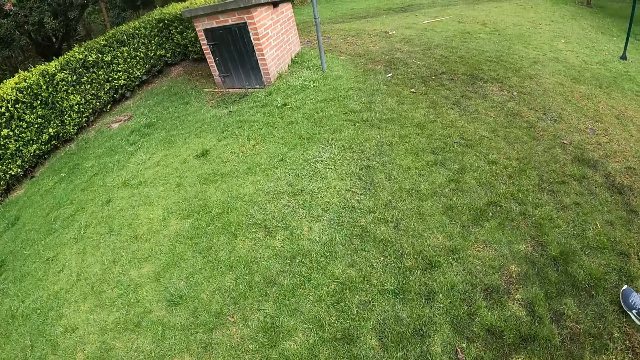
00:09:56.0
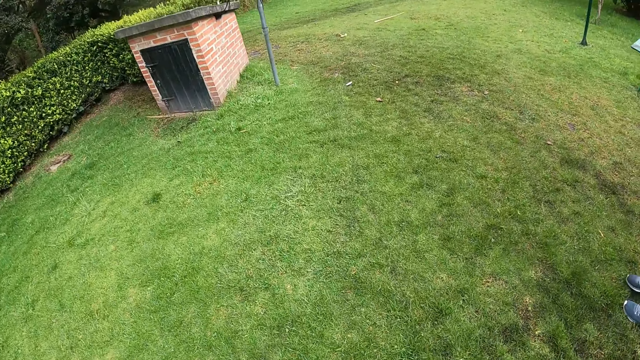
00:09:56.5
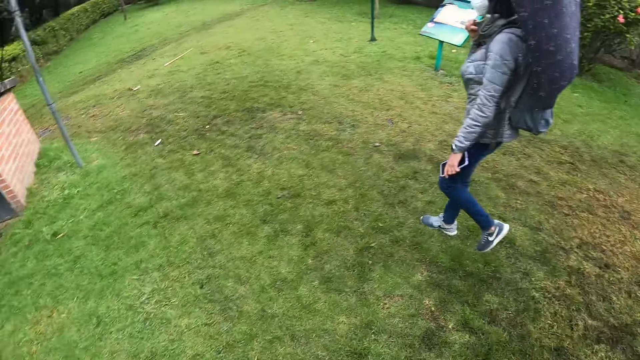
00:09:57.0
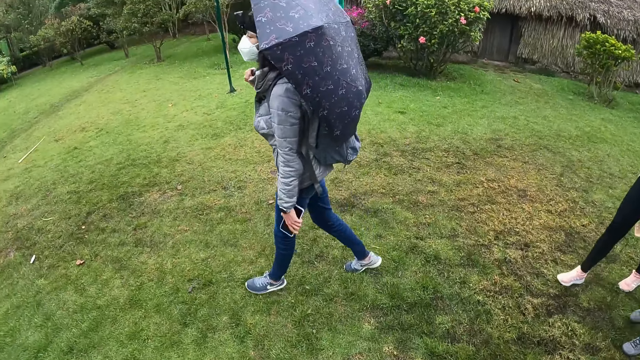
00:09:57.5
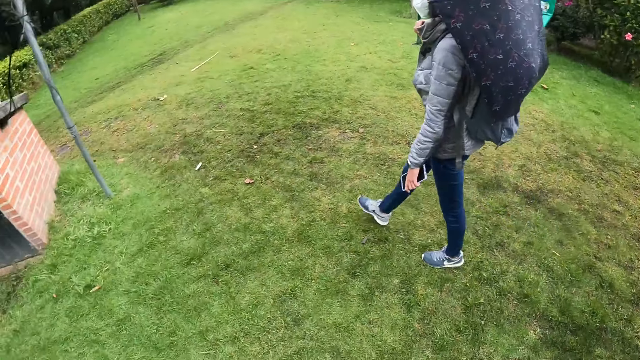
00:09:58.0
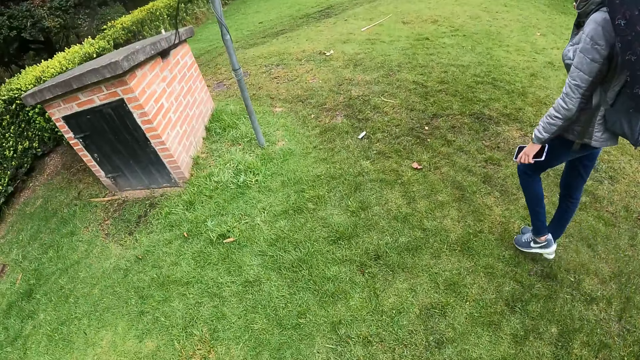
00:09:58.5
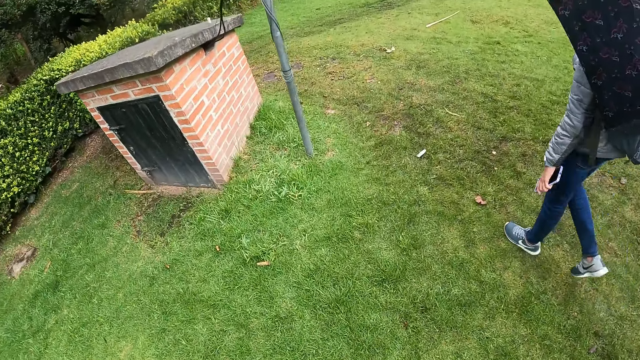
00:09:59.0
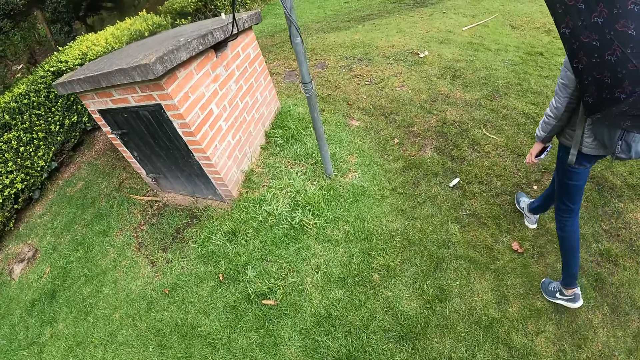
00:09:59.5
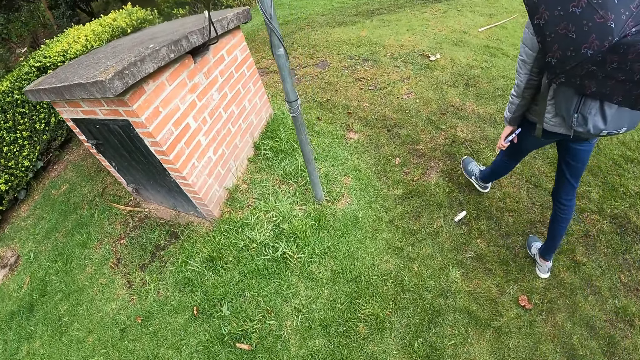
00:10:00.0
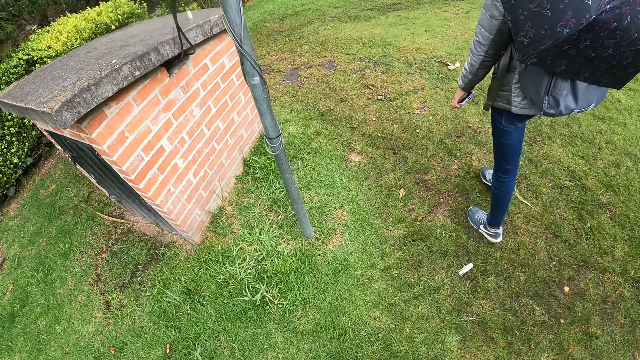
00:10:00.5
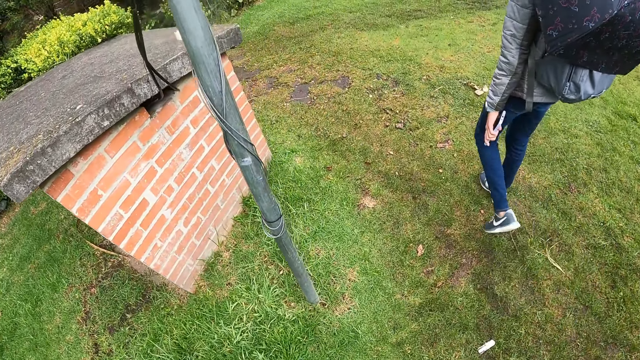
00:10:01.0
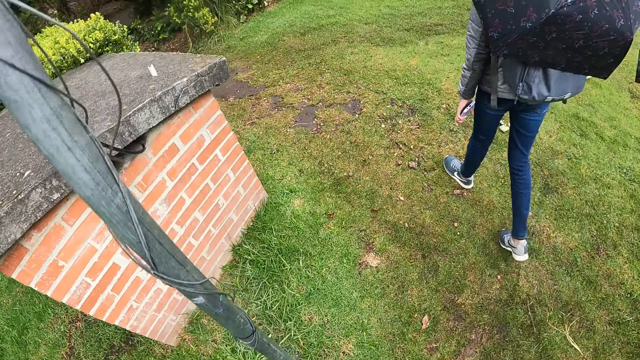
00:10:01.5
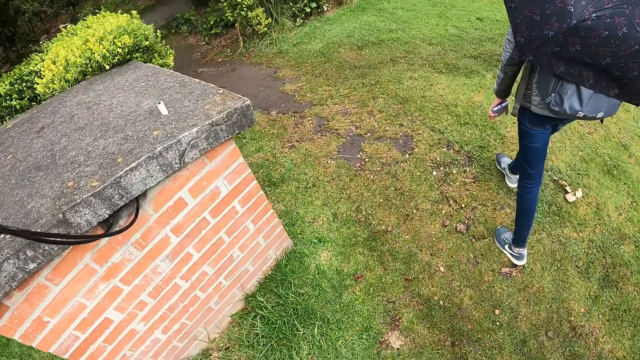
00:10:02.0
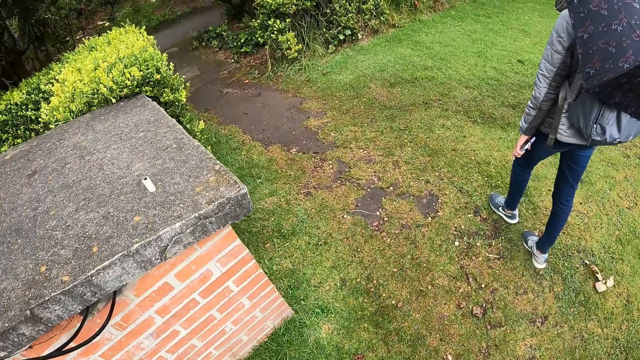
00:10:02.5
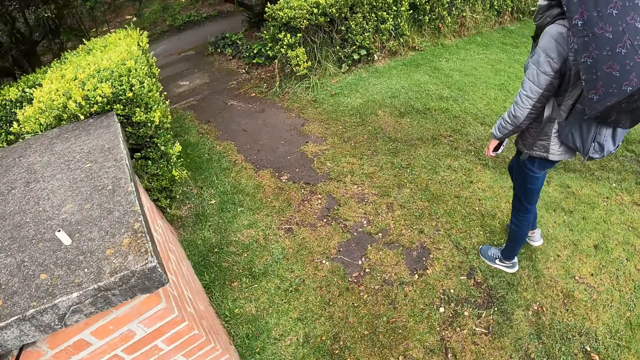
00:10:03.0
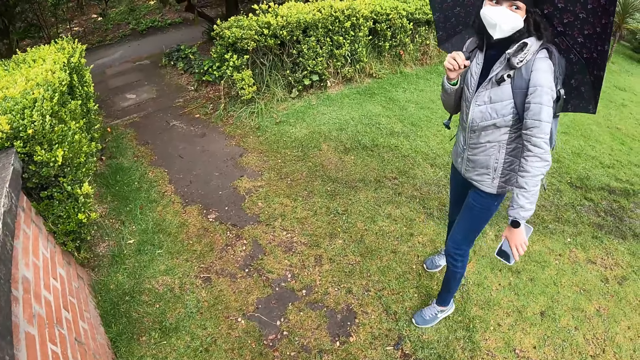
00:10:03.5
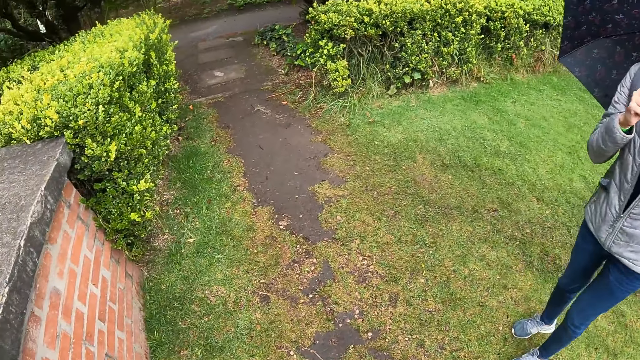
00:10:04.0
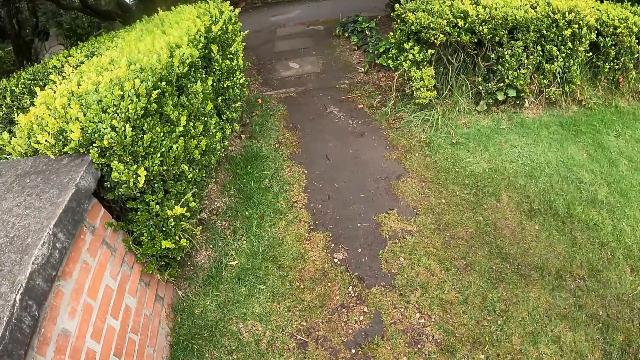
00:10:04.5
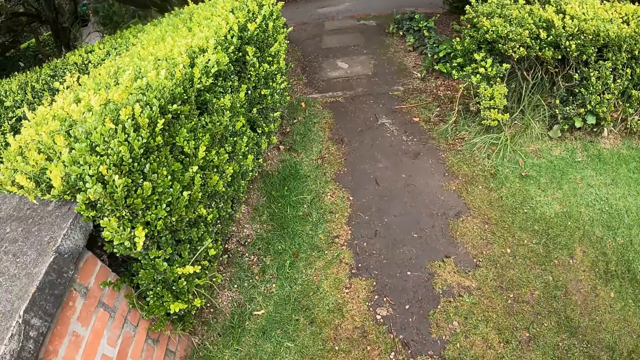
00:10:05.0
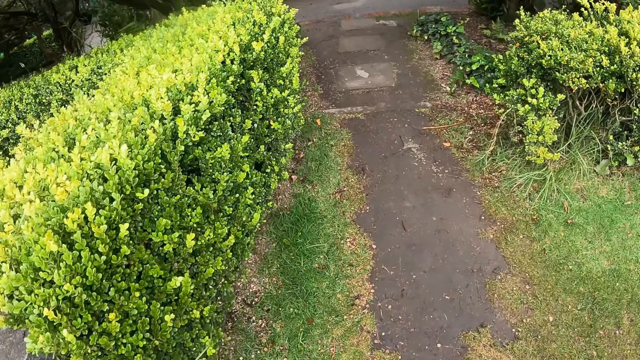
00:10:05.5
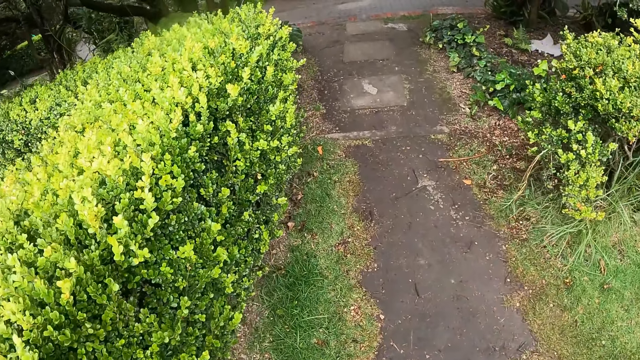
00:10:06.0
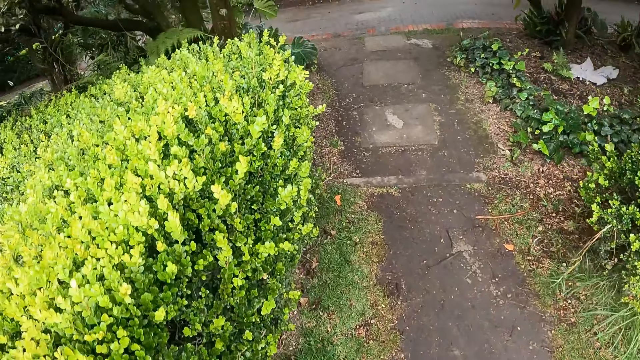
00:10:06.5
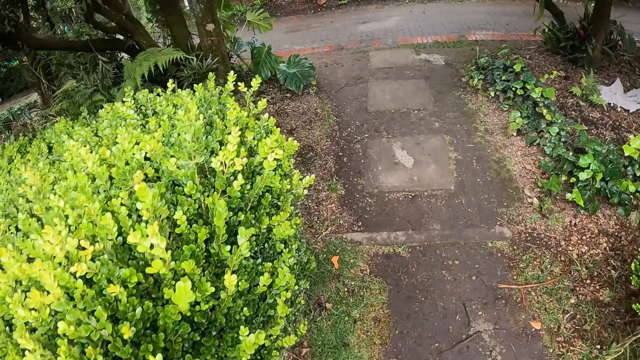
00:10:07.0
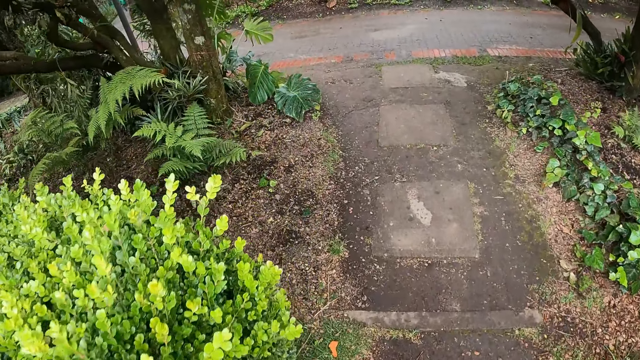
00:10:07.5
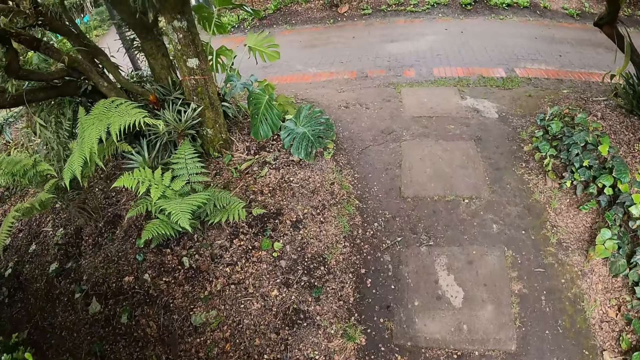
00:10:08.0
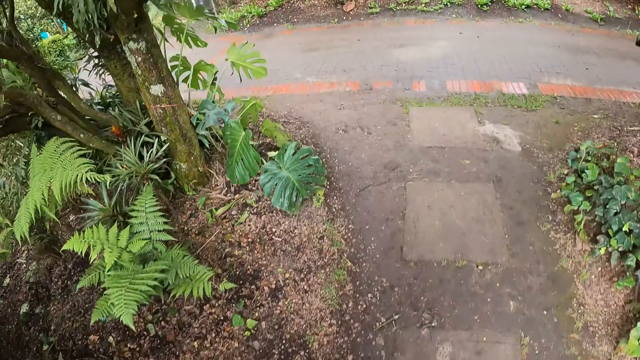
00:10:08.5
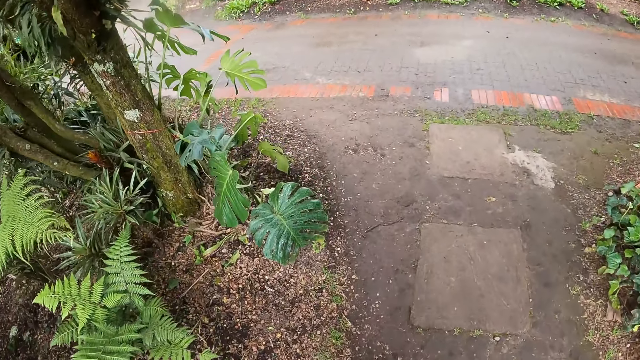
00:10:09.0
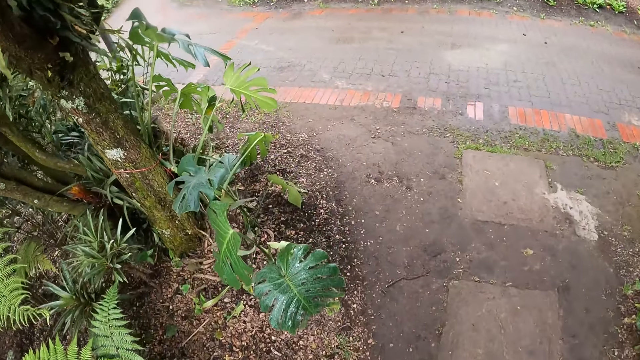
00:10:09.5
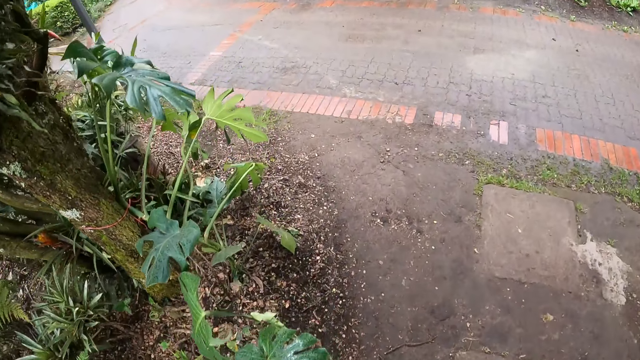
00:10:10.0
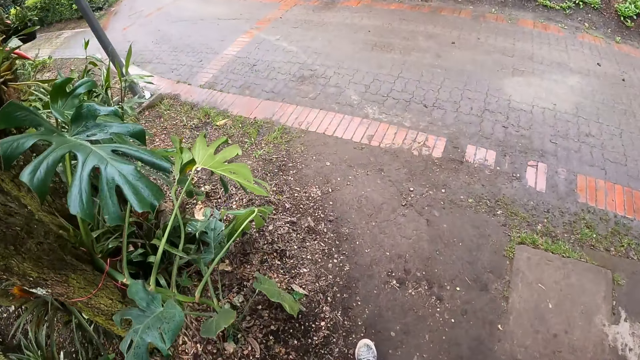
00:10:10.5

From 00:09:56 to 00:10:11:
The camera wearer turns towards a woman. The woman walks on the lawn. The woman turns towards another woman, a third woman and a fourth woman. The camera wearer walks past the first woman on the lawn. They walk on the pavement.

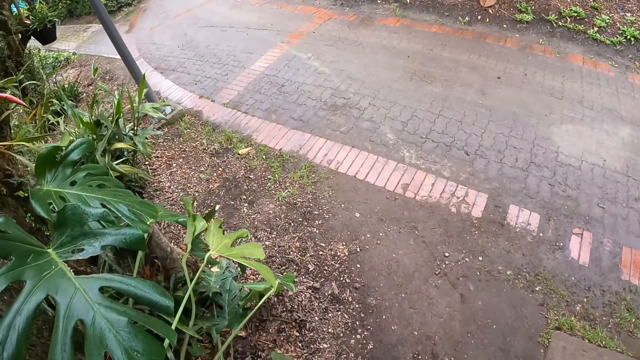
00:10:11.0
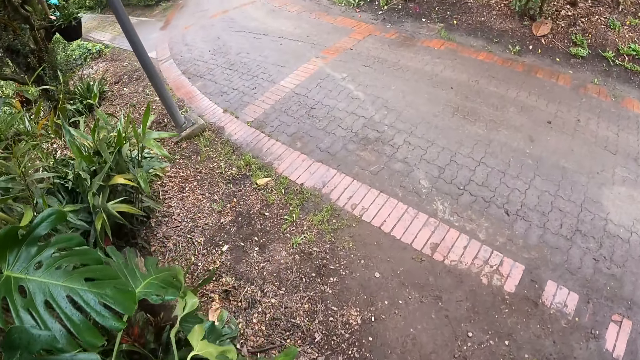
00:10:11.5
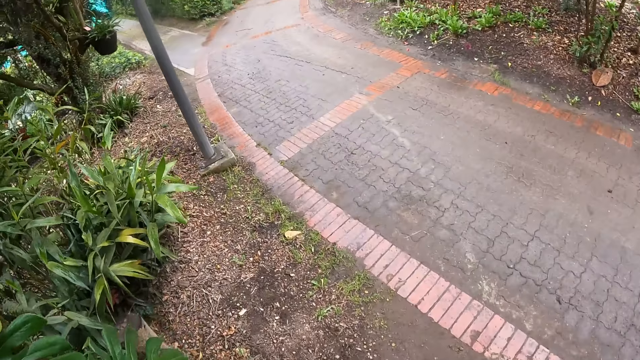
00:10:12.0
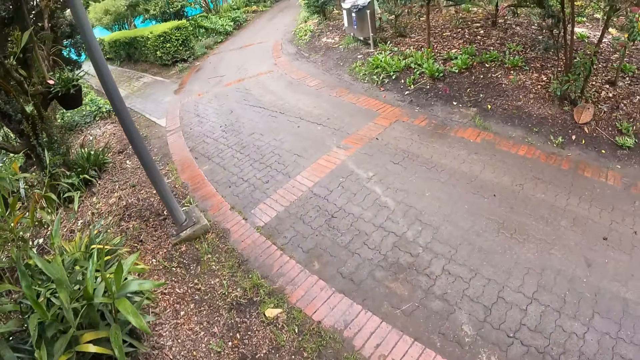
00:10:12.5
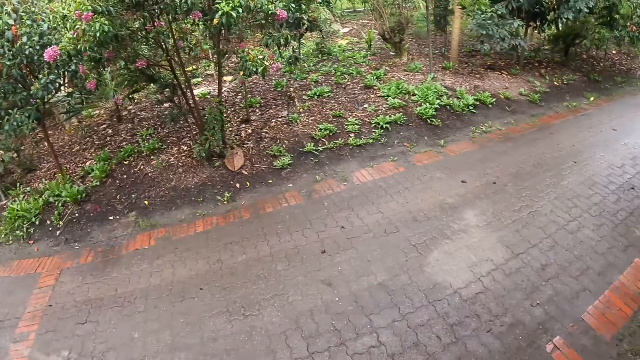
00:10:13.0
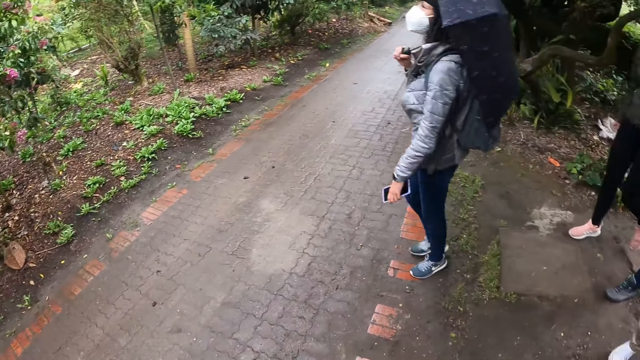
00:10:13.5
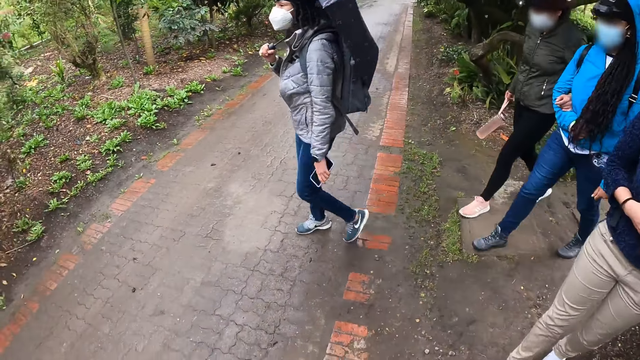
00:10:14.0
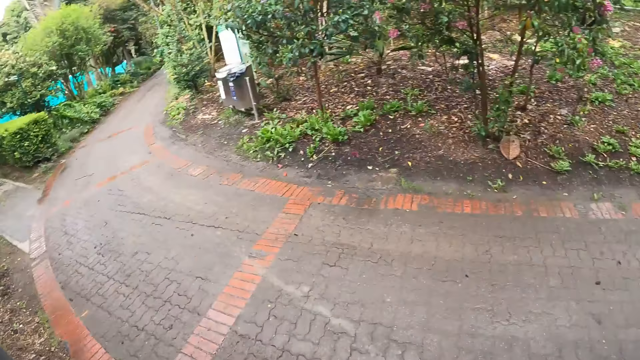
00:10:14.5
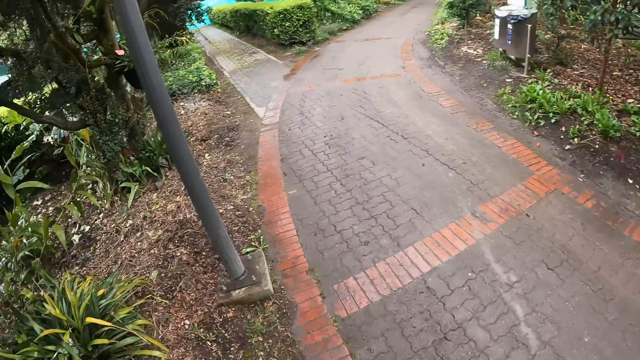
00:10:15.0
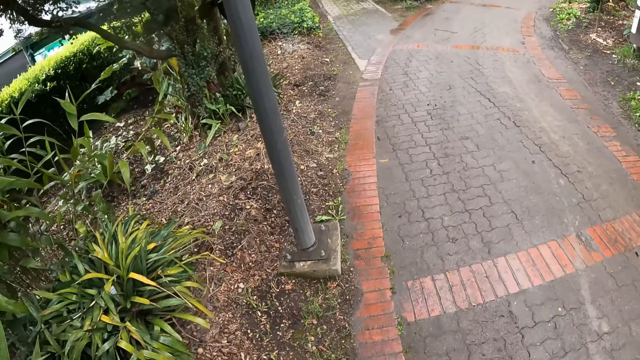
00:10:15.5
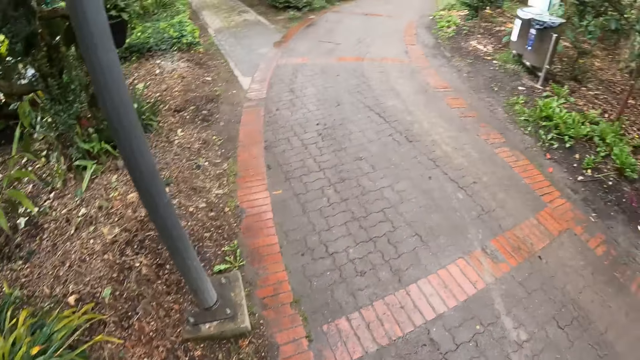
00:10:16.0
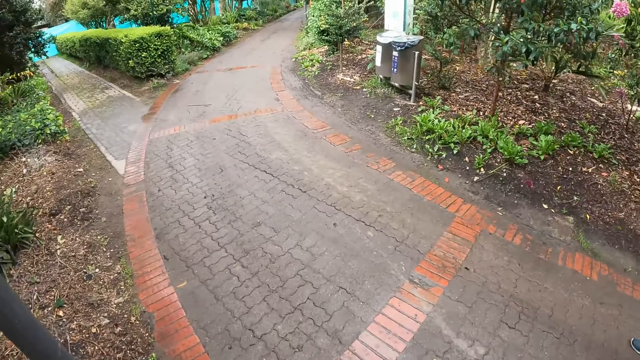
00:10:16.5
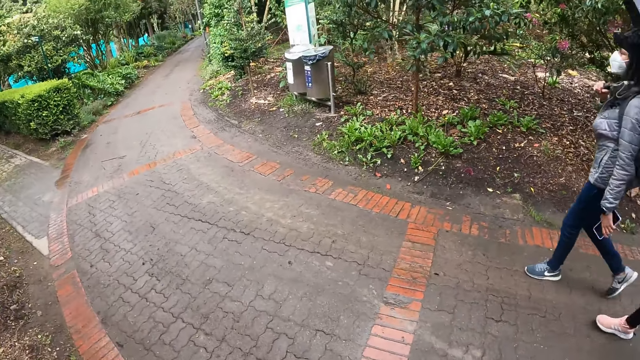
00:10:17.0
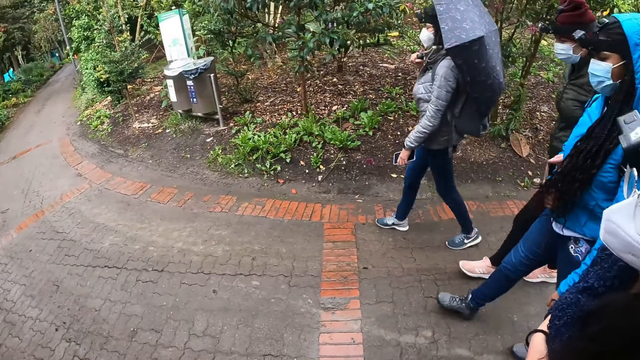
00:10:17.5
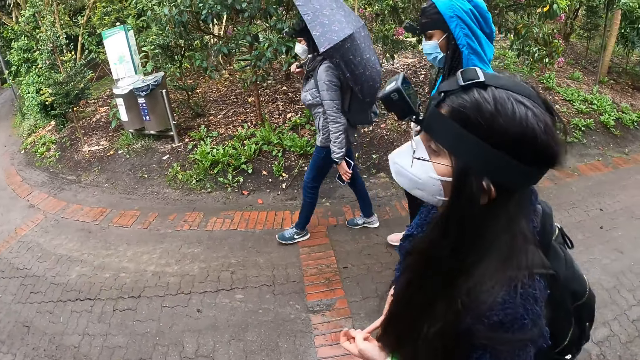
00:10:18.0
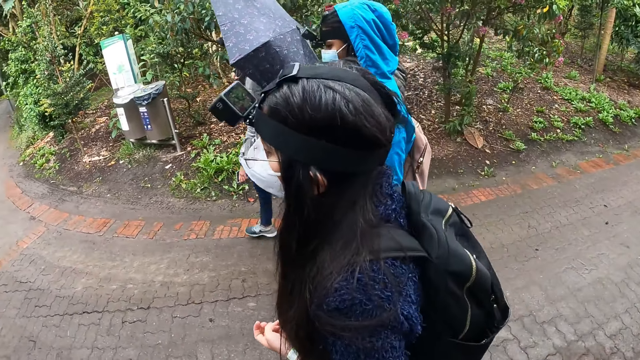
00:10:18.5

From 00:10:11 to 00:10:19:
The camera wearer turns around. They turn towards a woman, another woman, a third woman and a fourth woman. They walk on the pavement.
